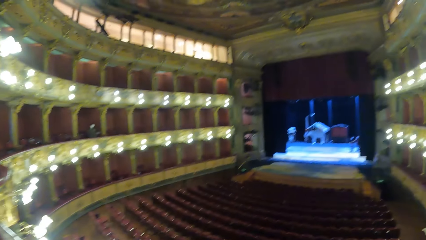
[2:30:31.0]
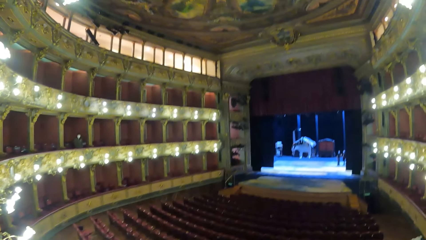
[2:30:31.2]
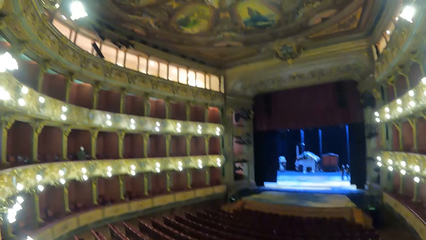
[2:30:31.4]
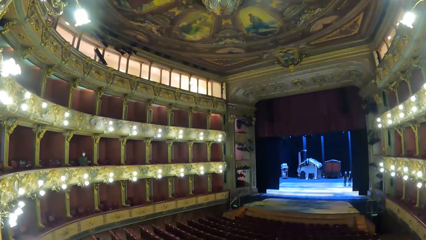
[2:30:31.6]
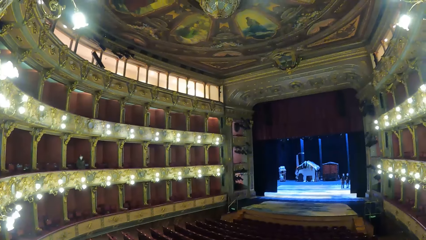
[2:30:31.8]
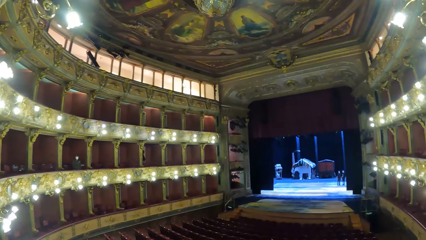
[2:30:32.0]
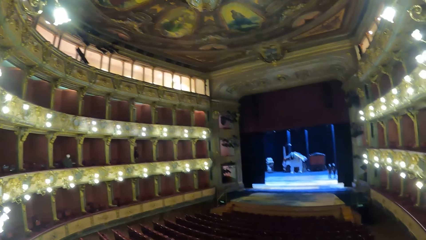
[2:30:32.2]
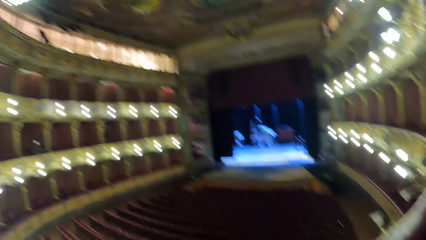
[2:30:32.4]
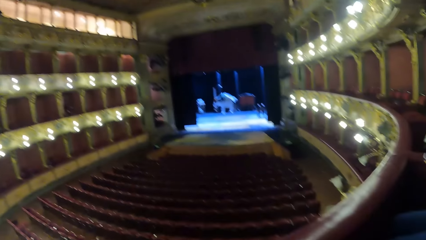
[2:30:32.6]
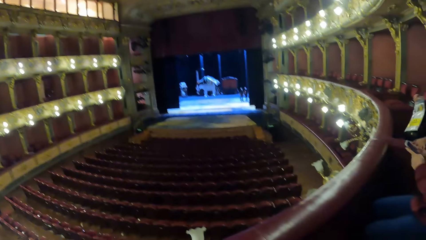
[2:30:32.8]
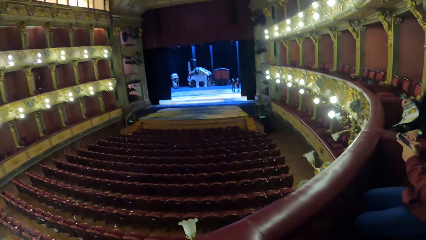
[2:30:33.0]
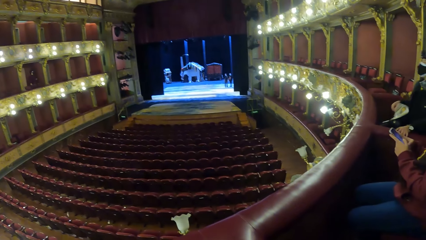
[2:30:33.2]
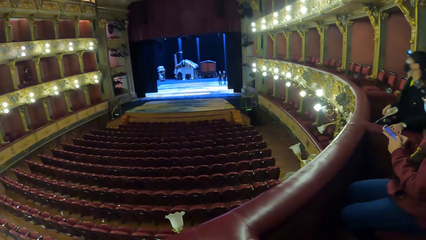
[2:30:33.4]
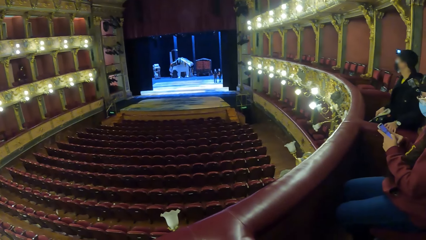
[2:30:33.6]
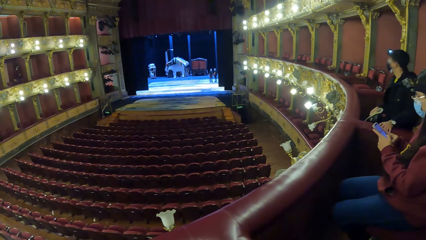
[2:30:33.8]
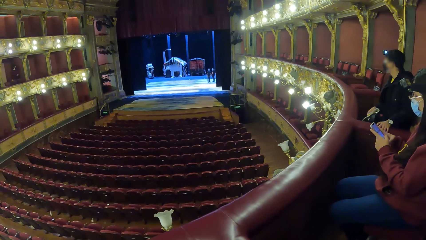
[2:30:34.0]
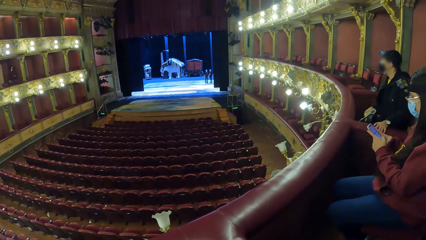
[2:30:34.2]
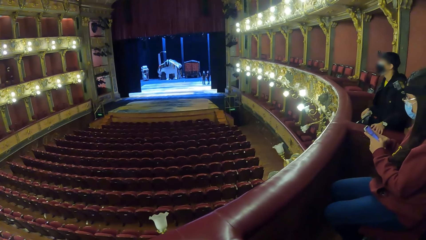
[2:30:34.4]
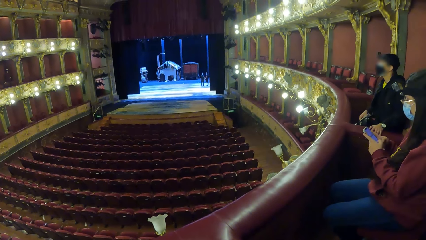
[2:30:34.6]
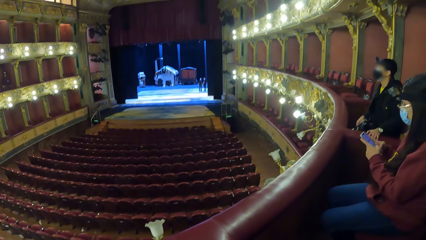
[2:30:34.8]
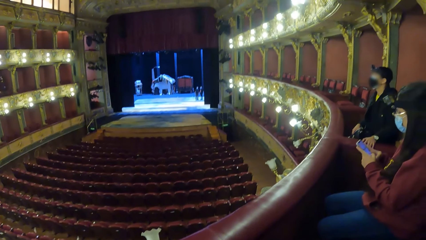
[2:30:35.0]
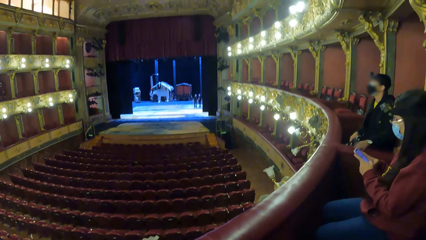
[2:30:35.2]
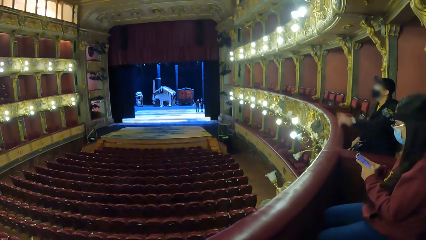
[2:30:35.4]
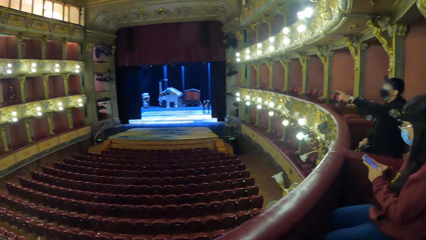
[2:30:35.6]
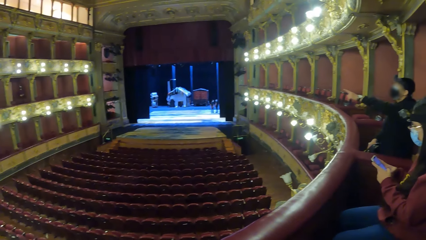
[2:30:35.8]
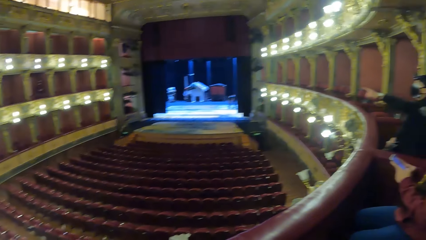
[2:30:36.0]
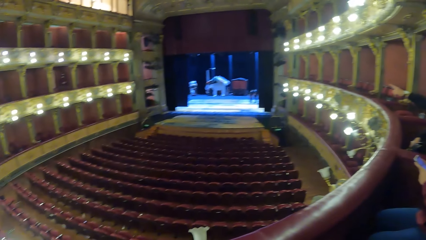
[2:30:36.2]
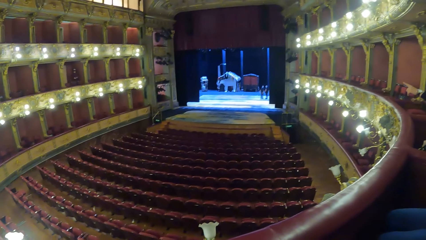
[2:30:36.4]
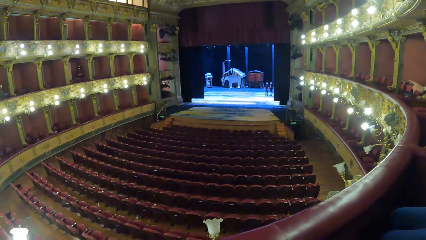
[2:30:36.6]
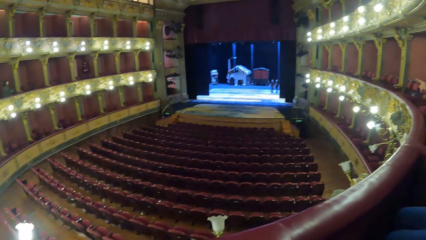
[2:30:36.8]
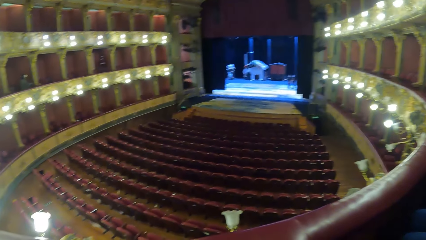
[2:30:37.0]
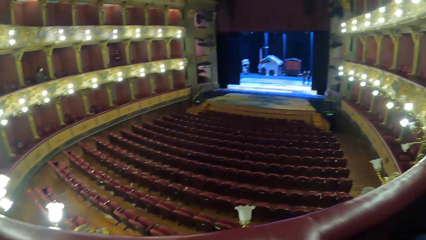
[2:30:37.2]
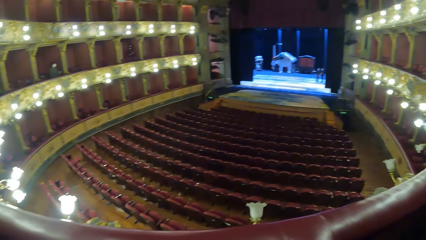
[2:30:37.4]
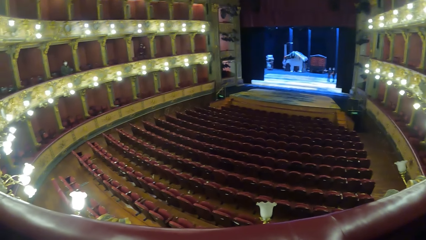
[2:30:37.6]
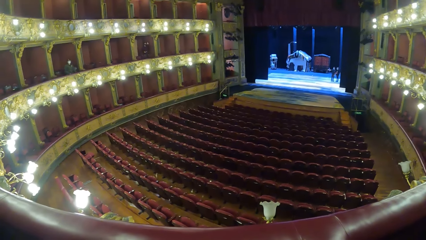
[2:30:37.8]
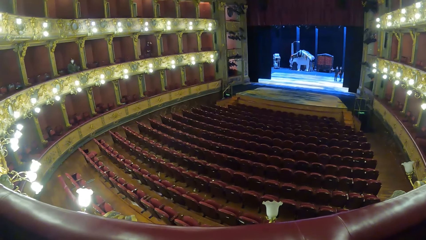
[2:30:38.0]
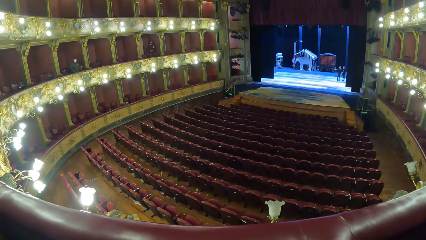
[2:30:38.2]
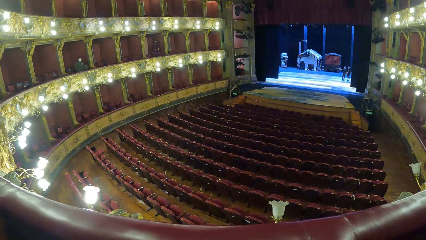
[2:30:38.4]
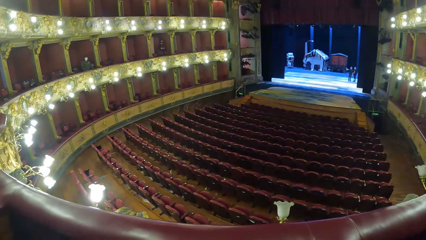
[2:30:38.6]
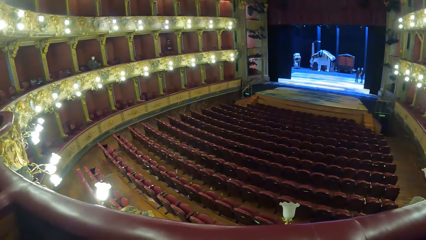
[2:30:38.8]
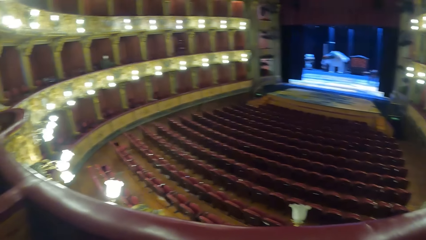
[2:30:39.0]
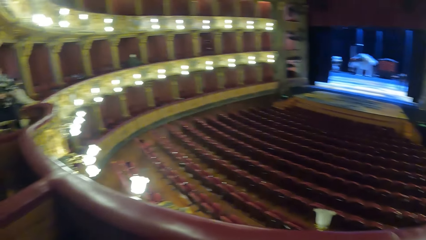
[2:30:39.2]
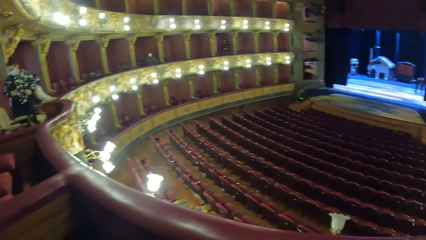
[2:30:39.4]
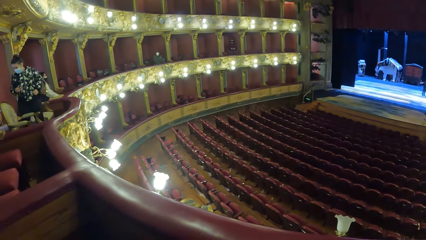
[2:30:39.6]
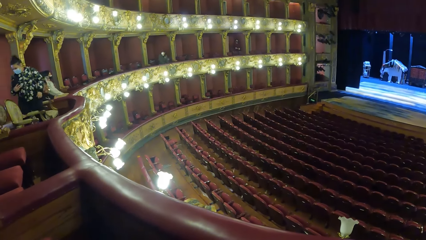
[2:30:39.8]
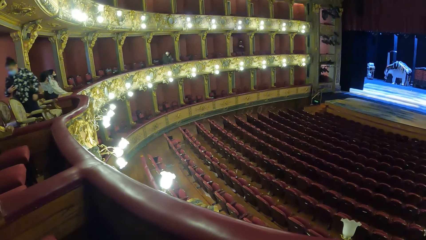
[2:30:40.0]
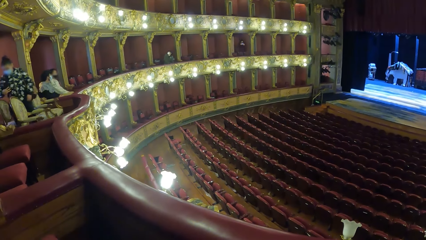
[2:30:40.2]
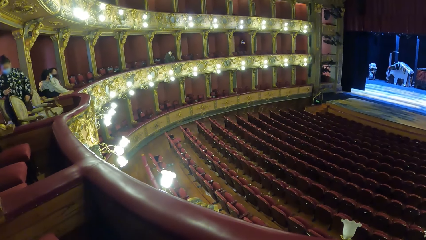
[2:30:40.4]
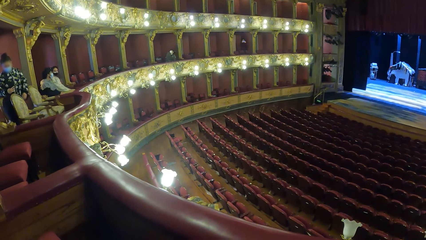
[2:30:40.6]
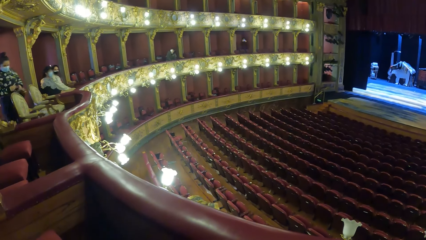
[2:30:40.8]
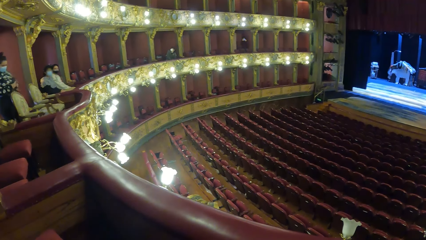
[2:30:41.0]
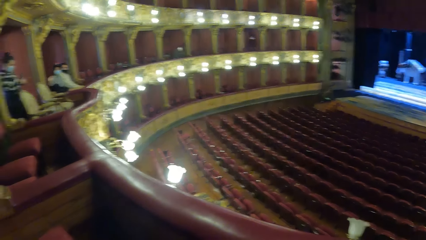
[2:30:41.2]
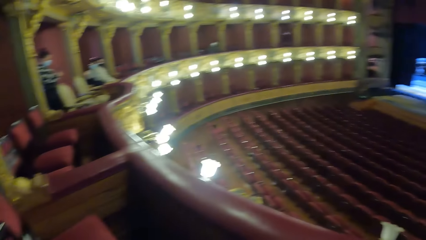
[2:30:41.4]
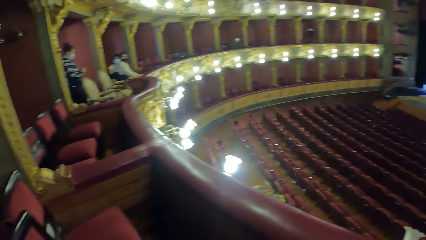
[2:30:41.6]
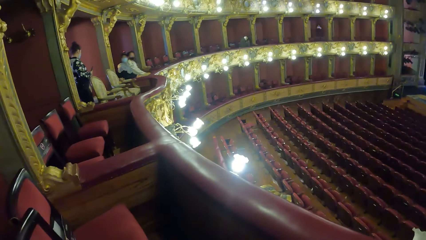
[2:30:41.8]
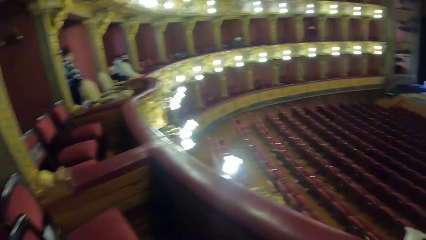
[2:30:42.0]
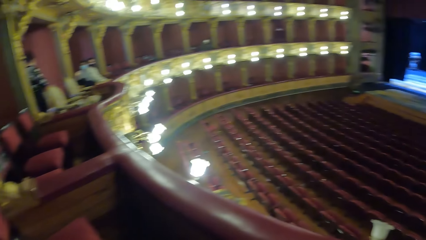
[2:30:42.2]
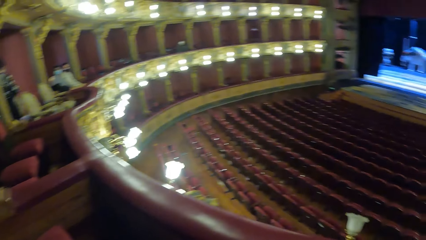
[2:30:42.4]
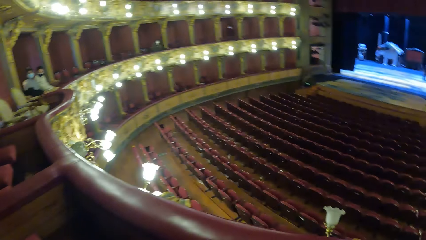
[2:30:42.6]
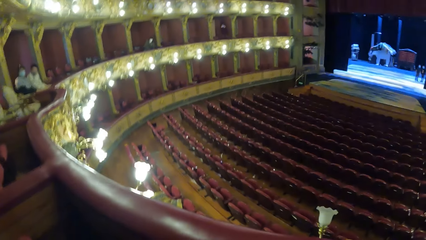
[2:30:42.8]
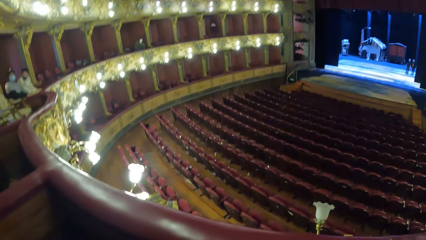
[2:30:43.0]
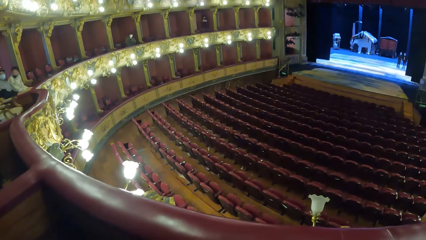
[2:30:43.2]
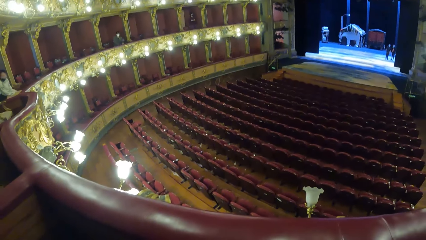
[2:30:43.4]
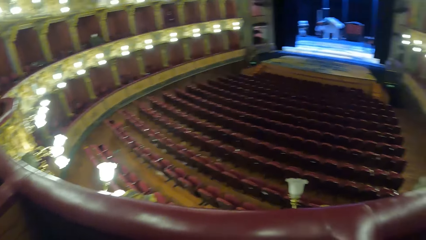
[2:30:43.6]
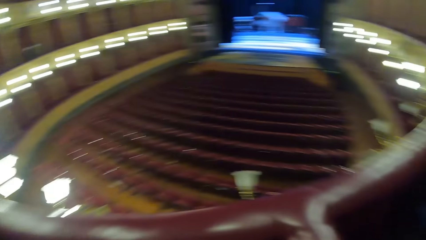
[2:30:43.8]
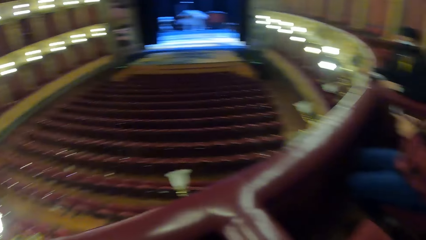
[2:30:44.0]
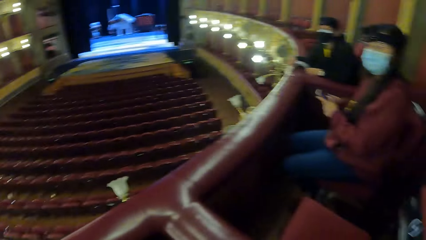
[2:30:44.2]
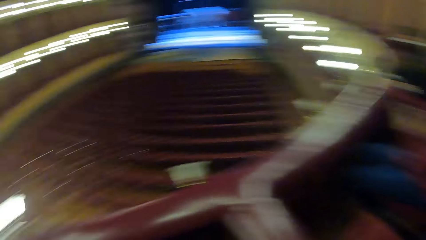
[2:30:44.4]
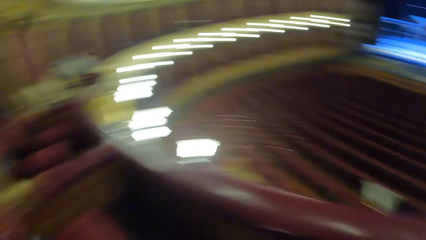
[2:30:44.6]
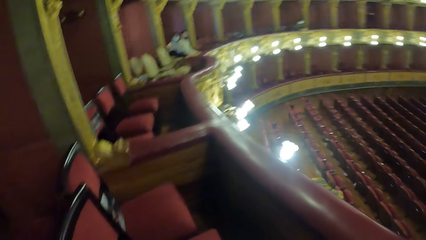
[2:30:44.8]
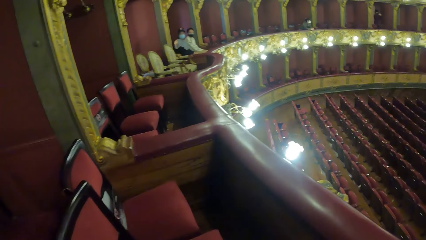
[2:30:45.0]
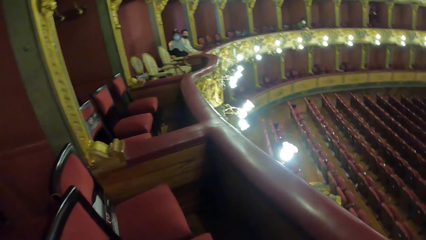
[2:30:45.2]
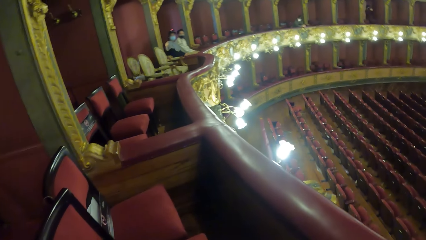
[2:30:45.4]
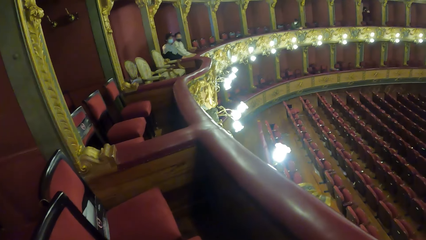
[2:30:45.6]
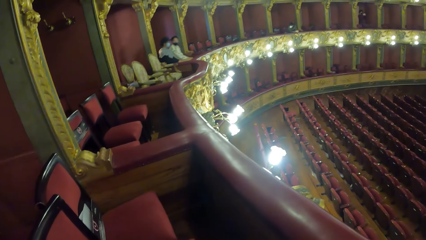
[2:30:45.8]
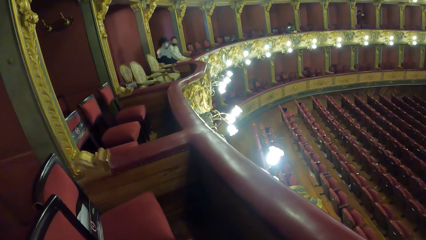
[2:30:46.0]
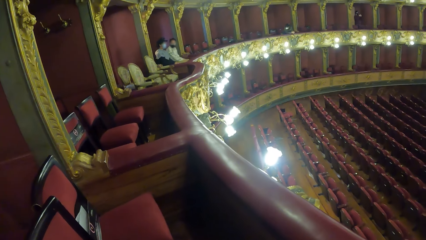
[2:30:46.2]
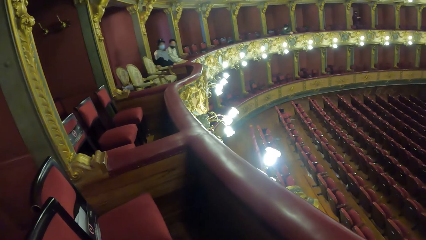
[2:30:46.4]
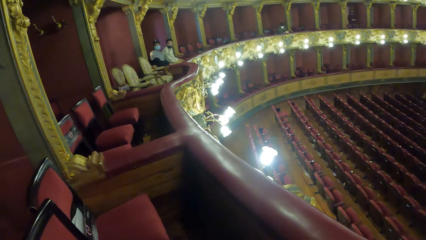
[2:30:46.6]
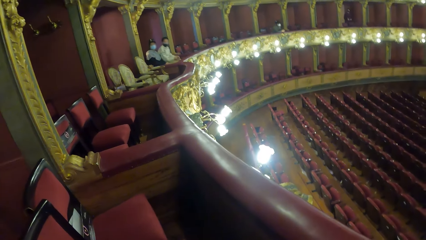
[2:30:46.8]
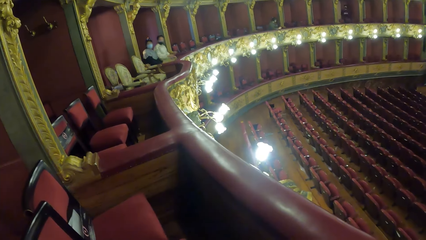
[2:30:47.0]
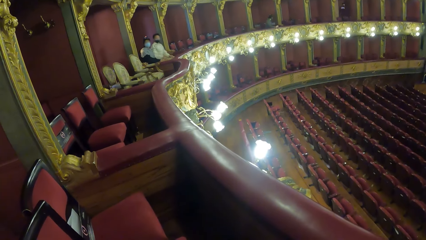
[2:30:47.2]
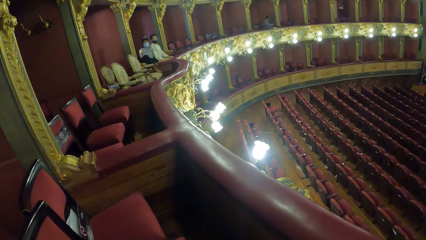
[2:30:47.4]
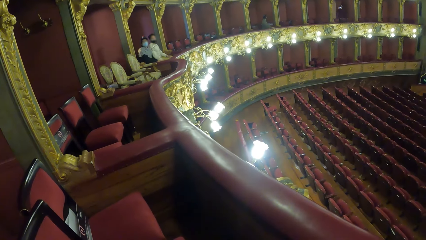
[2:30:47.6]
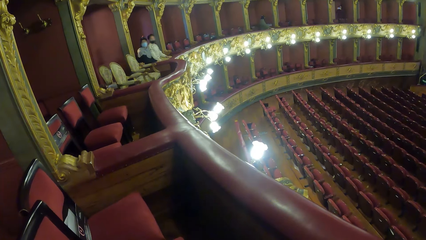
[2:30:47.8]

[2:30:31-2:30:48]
The man places a bag in his right hand on his leg. He gestures with his left hand.
